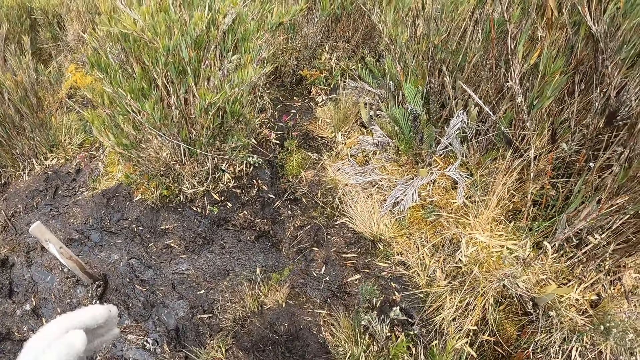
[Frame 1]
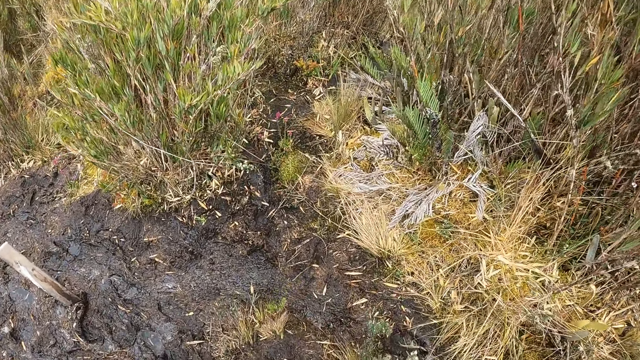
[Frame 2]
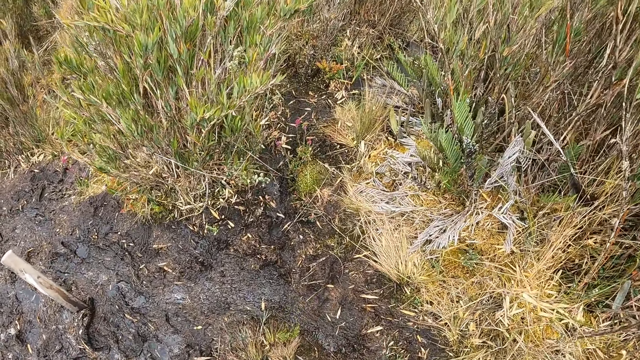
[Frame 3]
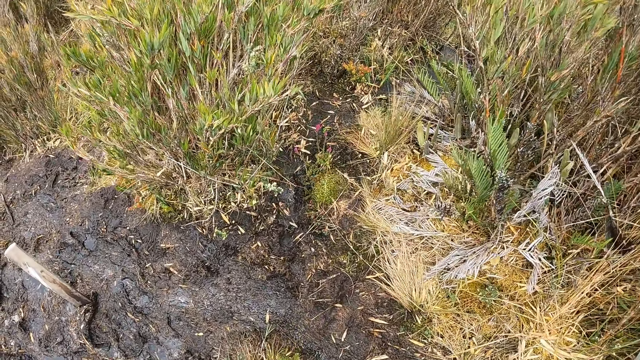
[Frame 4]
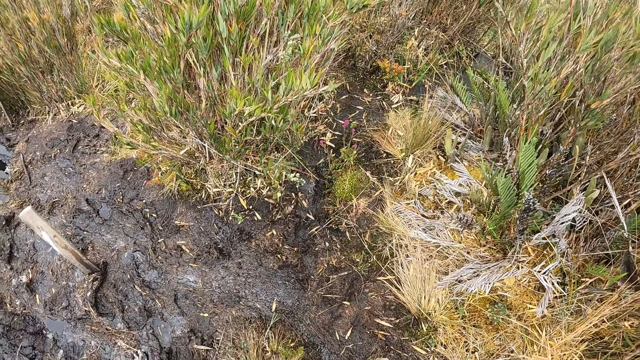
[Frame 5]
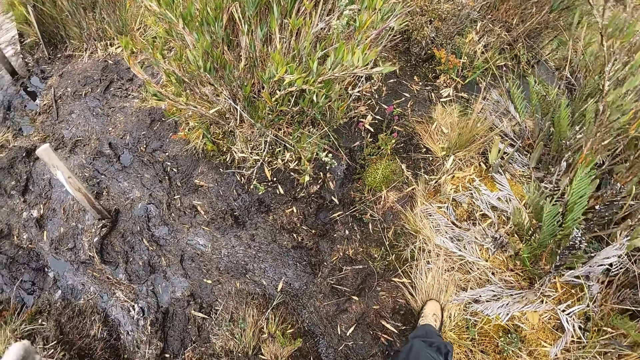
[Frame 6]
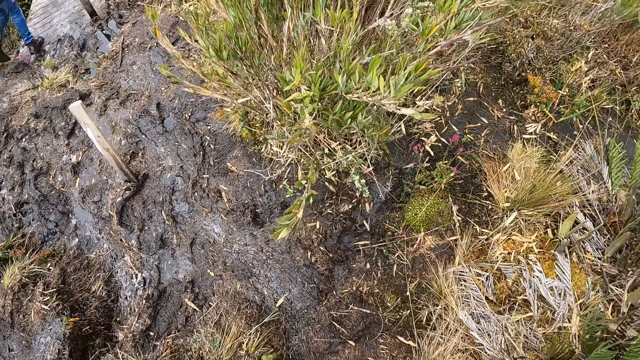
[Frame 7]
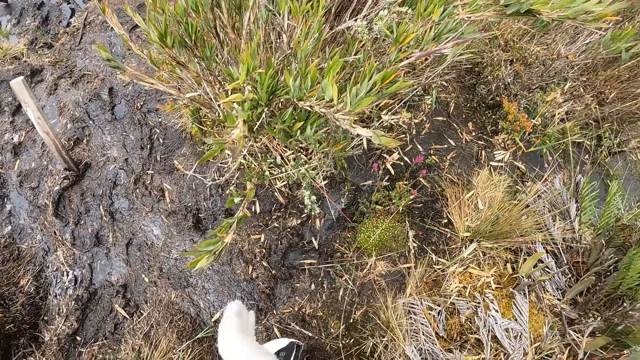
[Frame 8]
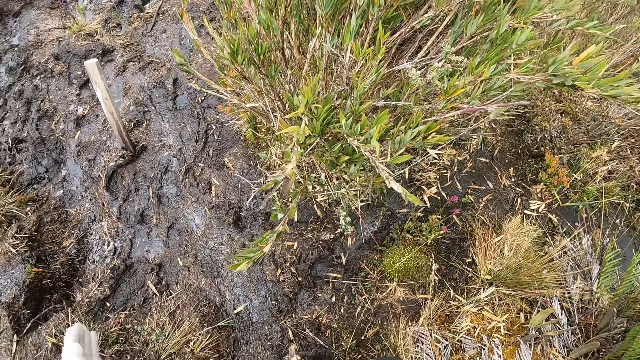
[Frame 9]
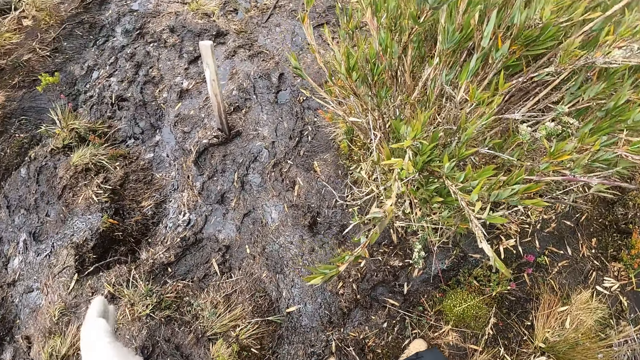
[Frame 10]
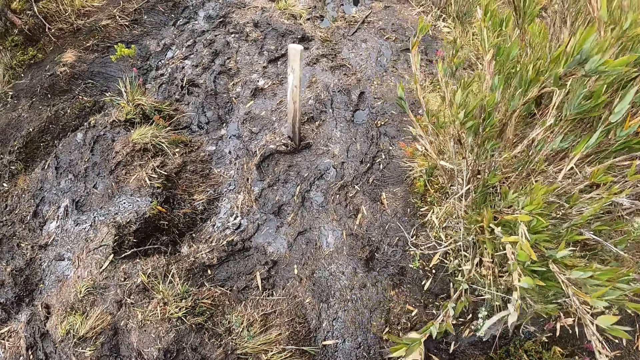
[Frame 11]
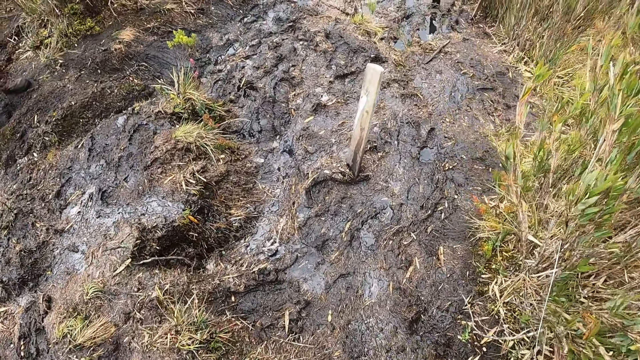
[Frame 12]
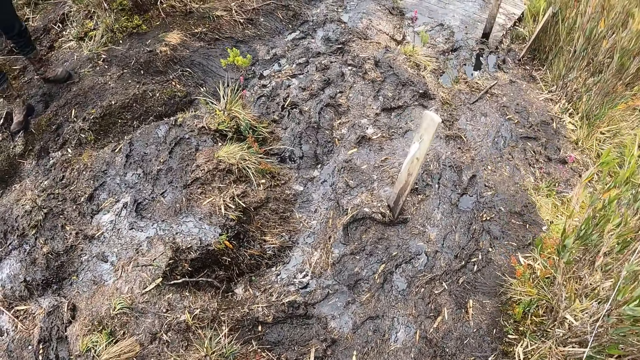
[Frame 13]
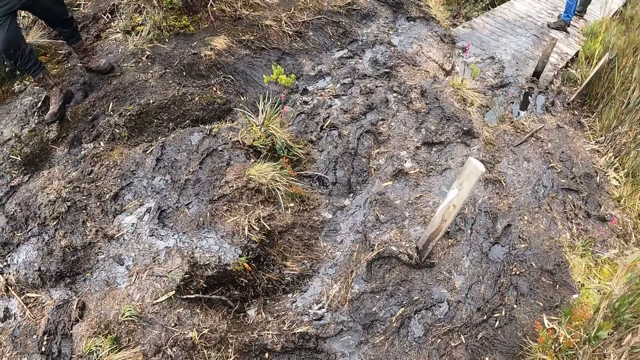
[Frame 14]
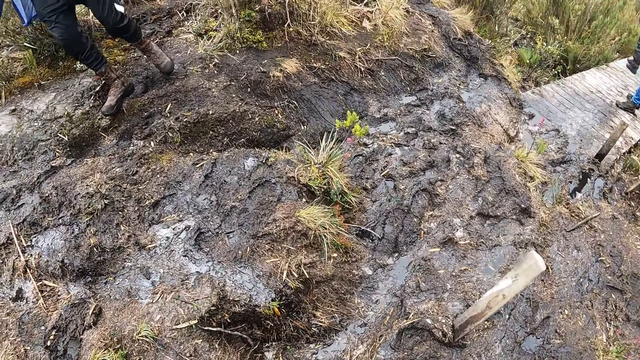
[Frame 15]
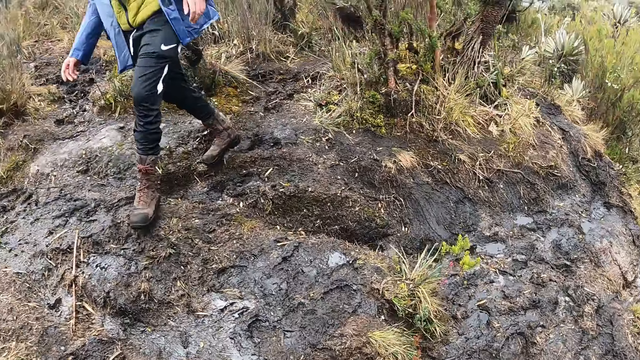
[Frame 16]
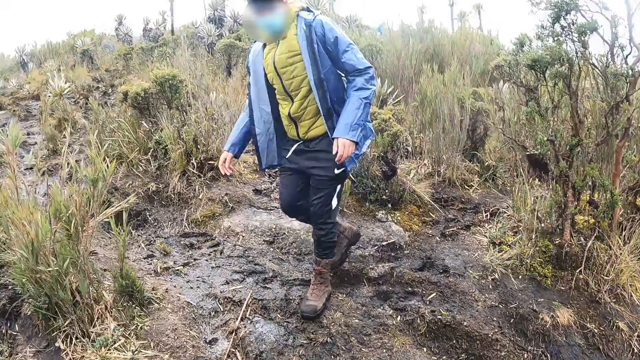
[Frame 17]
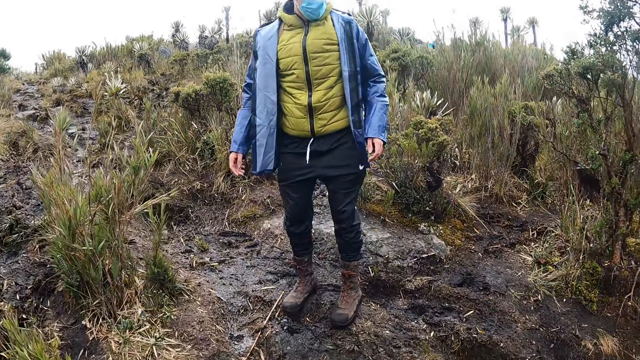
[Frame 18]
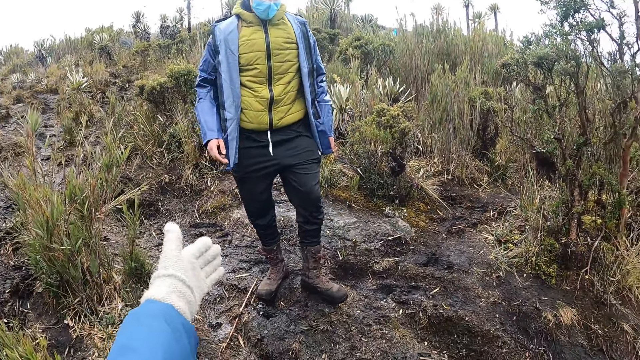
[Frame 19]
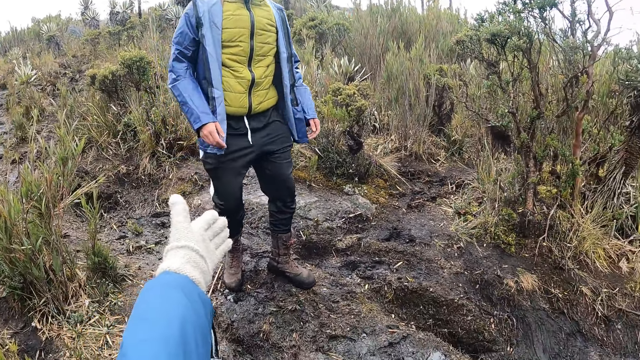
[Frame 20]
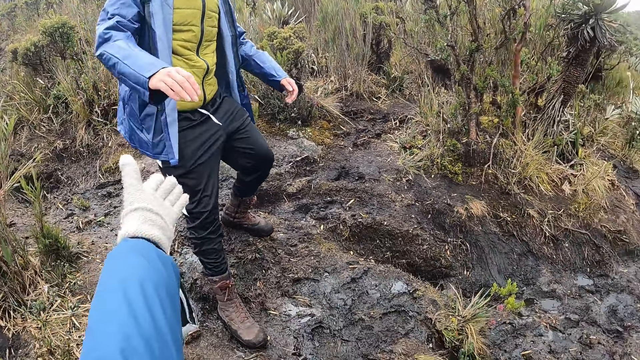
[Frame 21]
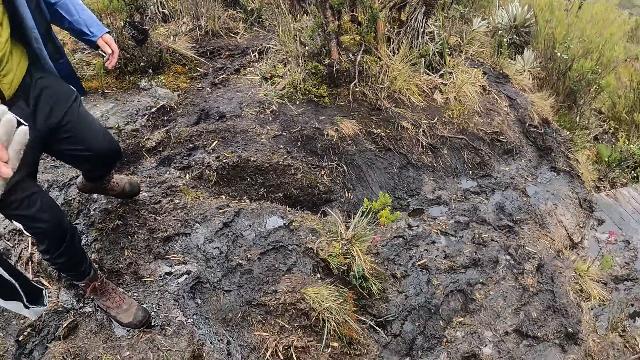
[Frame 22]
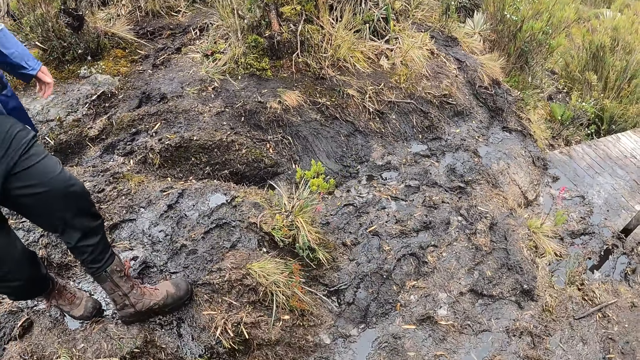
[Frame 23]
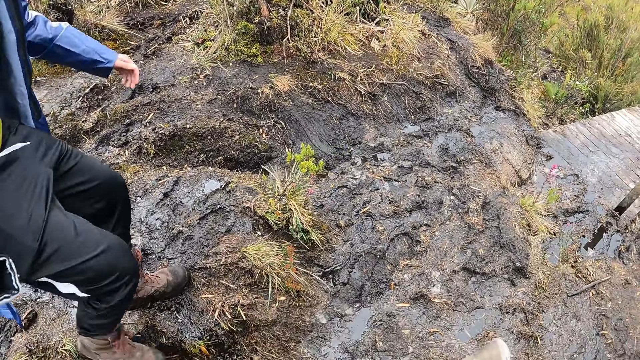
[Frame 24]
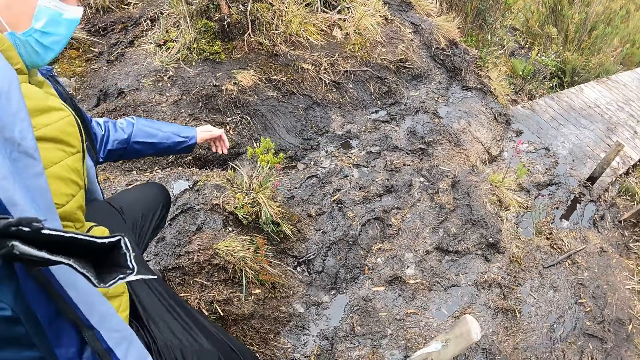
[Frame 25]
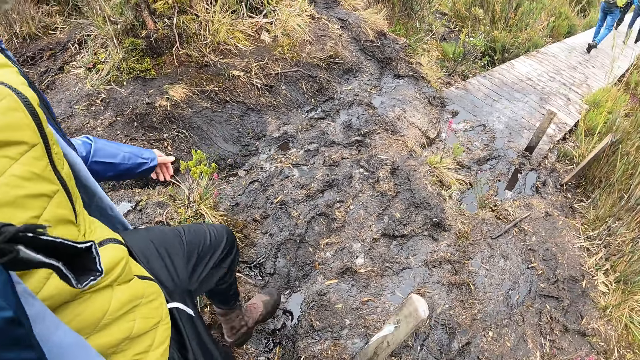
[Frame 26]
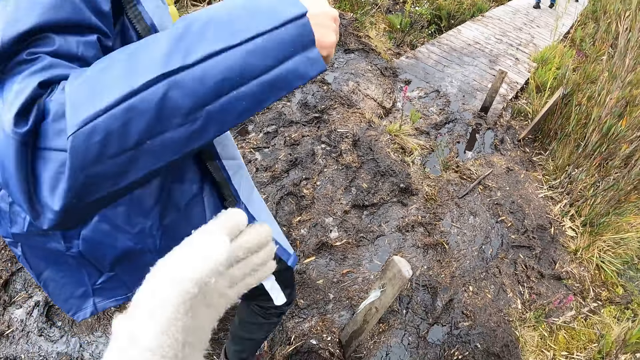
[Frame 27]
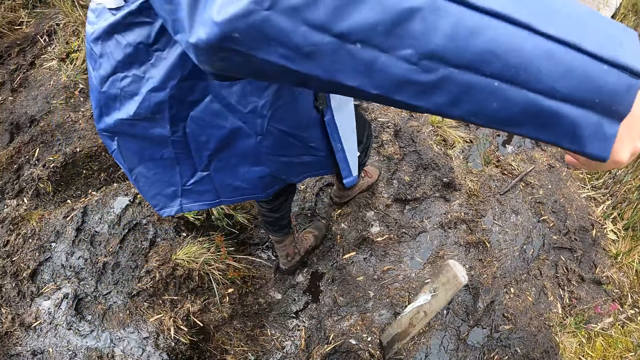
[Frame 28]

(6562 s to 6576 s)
The camera wearer moves hands. He stretches his left hand to a man. He interacts with the man. The man puts his left hand in the camera wearer's left hand. The camera wearer holds the hand of the man.

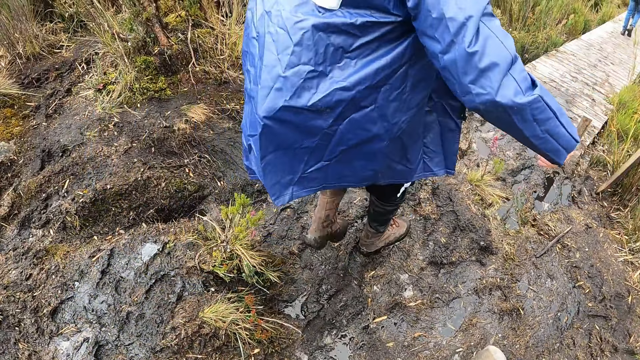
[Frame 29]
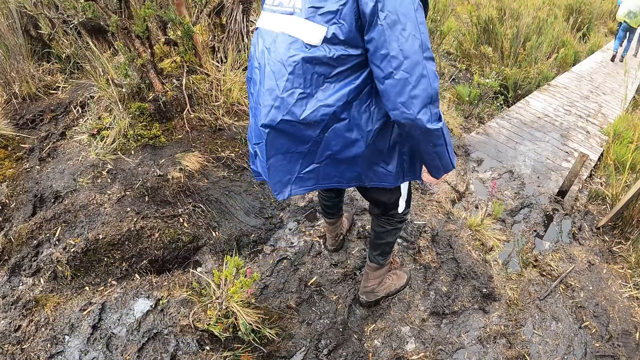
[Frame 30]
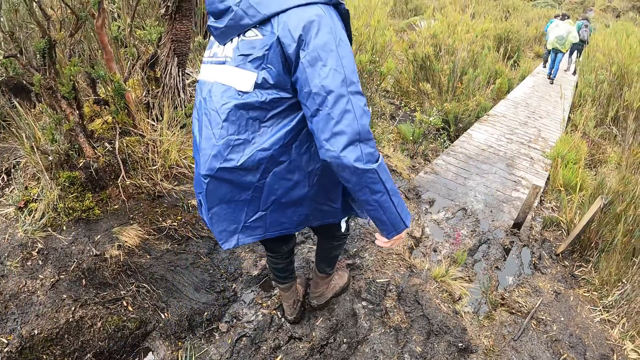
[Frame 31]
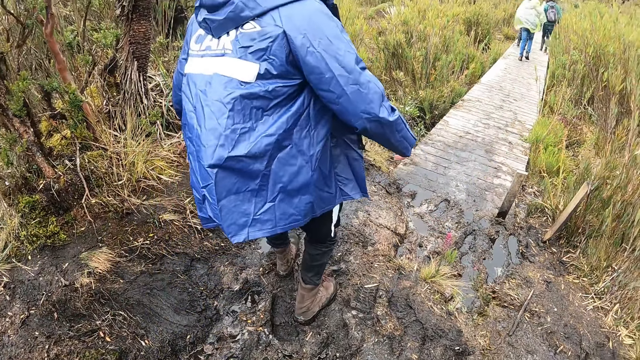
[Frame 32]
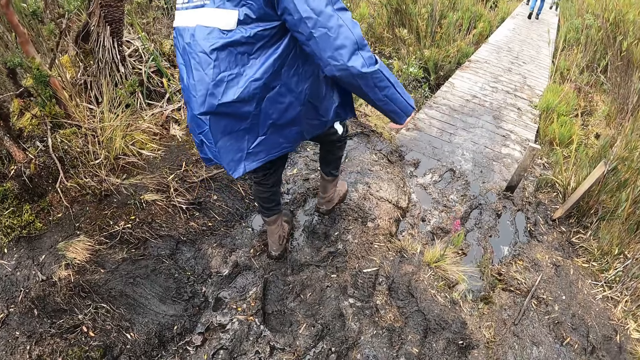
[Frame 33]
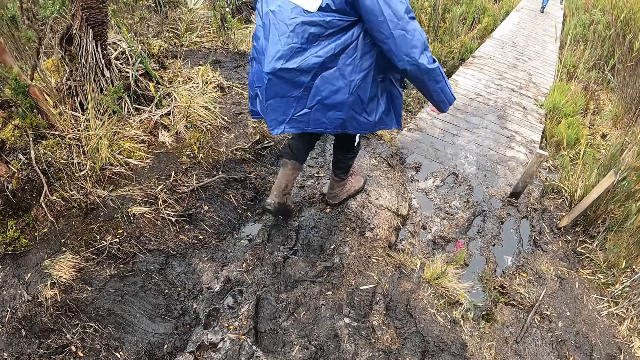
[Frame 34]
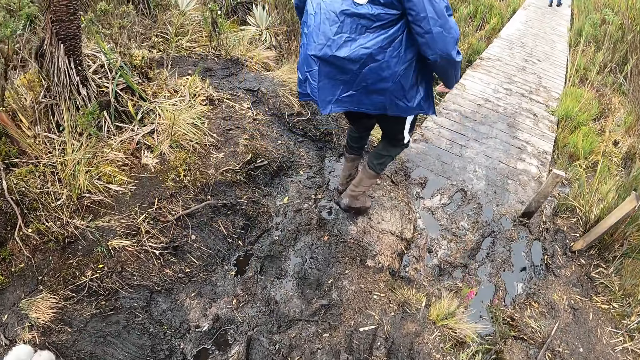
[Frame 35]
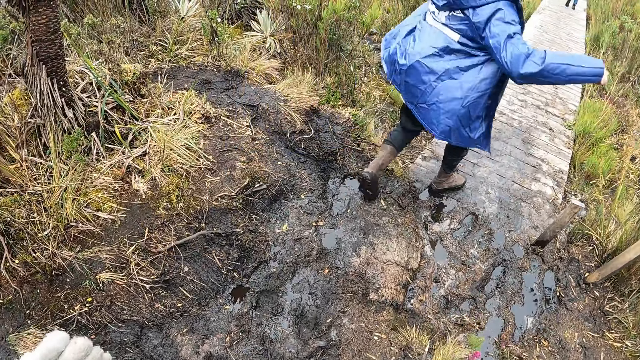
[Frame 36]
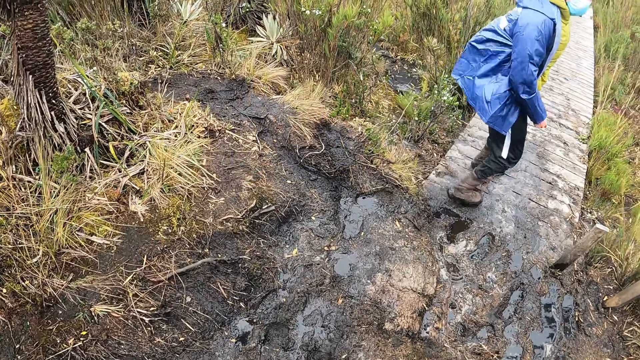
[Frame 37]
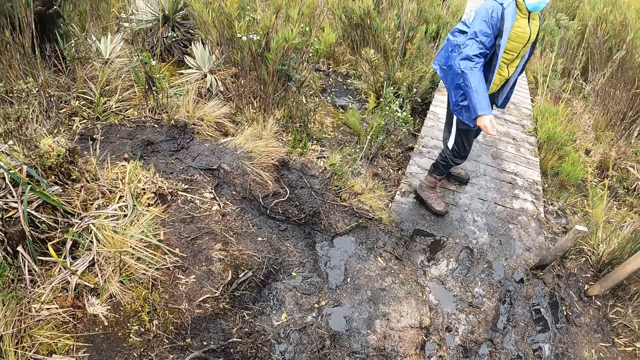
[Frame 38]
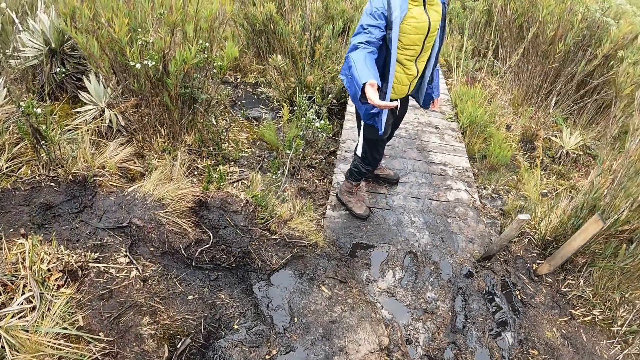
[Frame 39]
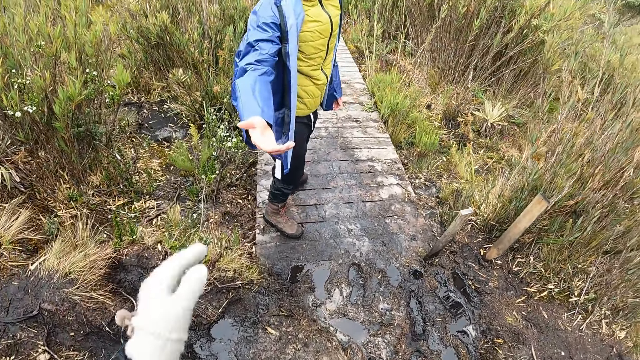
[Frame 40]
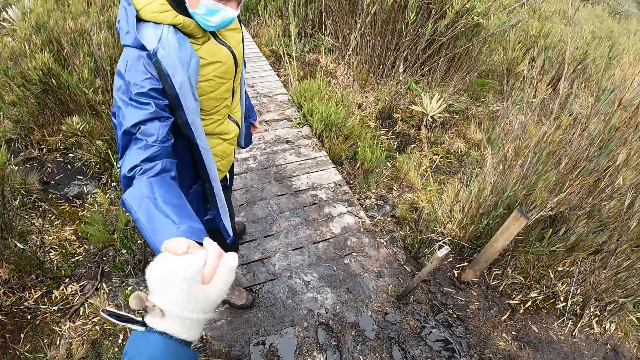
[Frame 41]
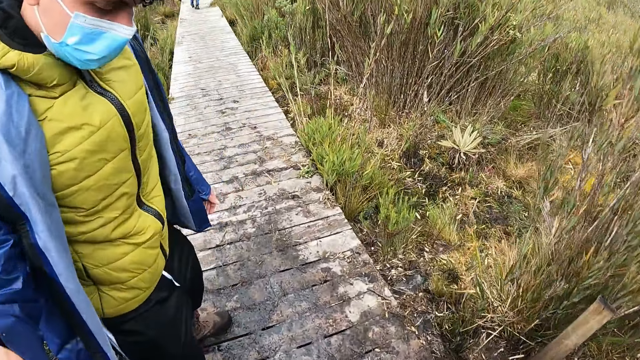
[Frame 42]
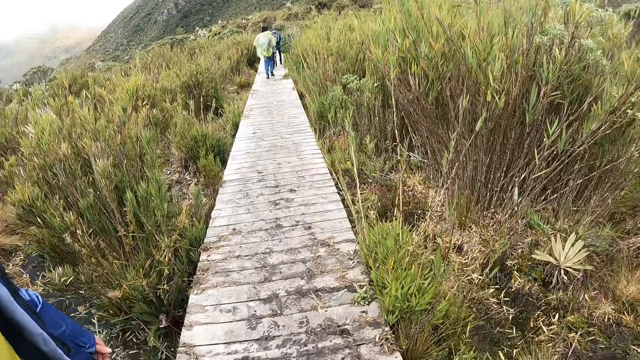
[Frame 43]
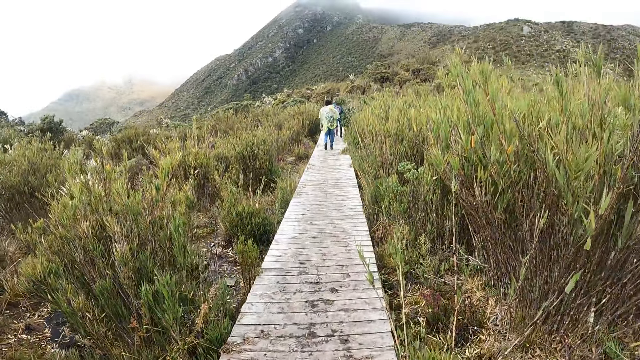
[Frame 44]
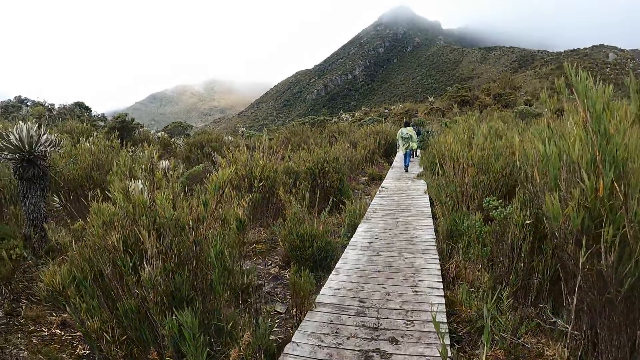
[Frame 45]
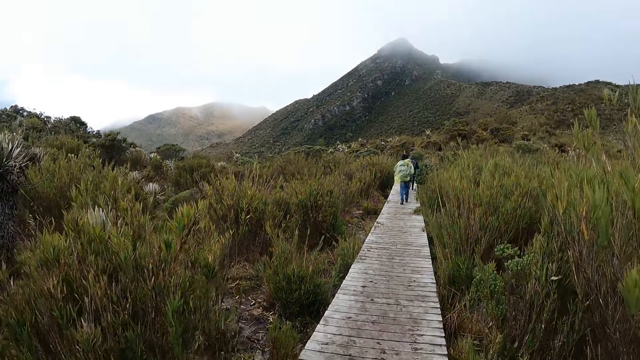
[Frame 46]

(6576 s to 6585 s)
A man walks in a path. The man stretches his right hand to the camera wearer. The camera wearer puts his left hand in the man's right hand. The man holds the hand of the camera wearer.
